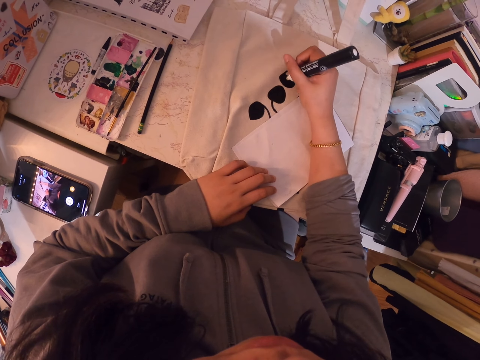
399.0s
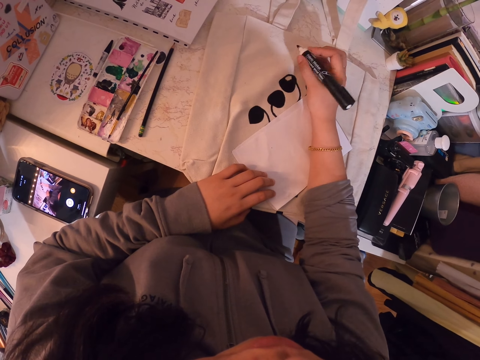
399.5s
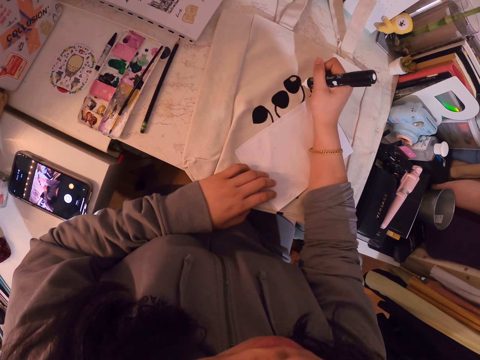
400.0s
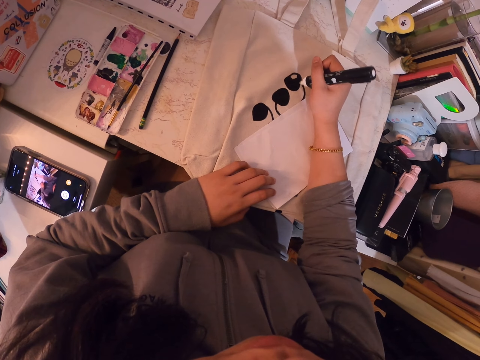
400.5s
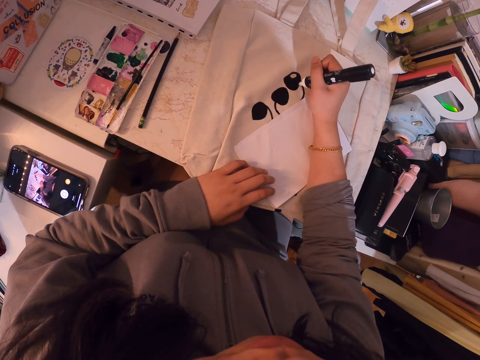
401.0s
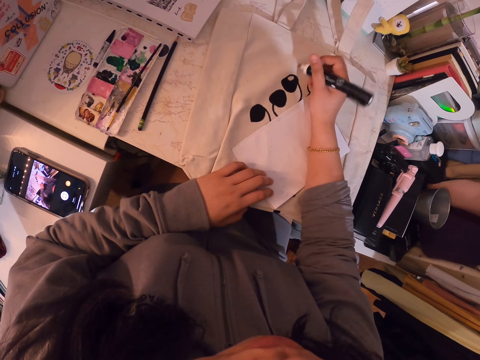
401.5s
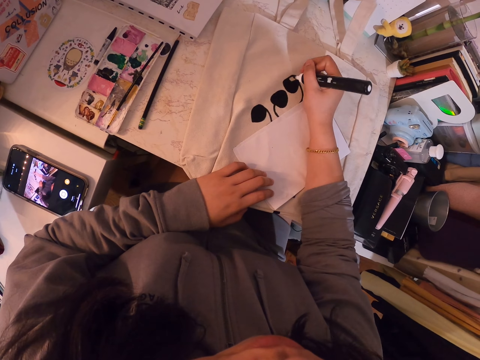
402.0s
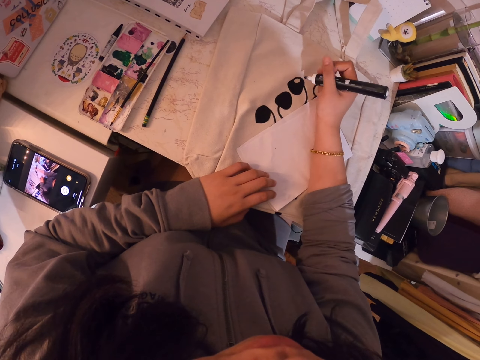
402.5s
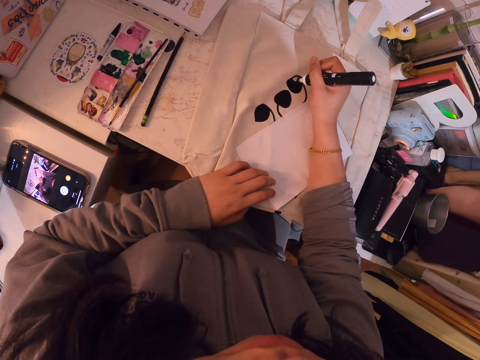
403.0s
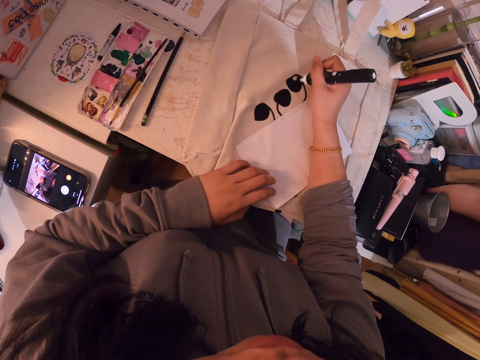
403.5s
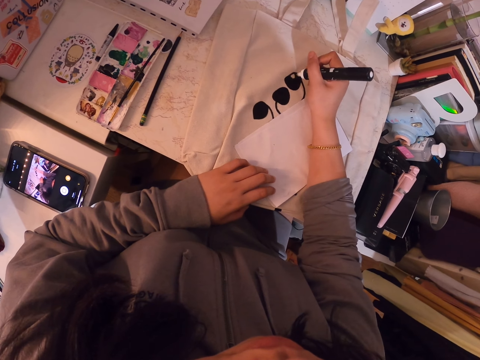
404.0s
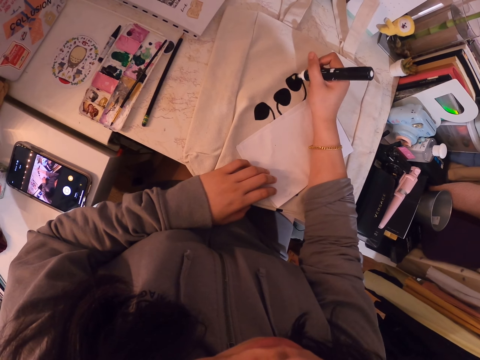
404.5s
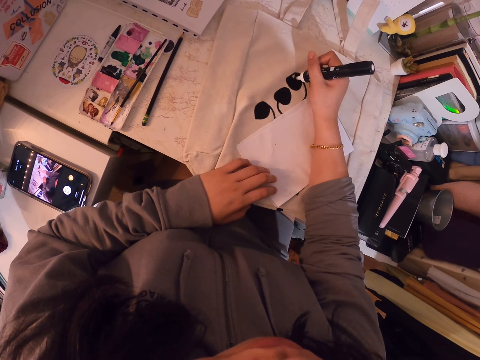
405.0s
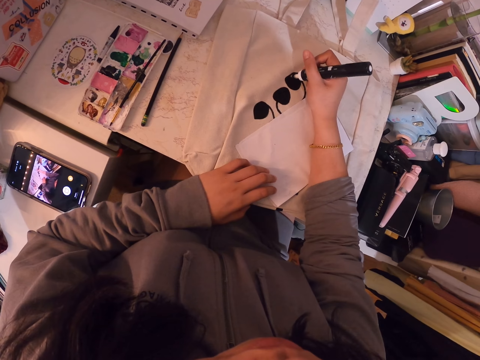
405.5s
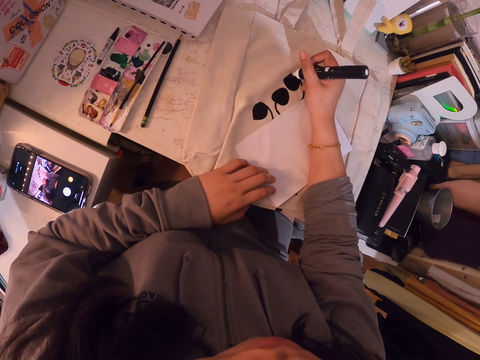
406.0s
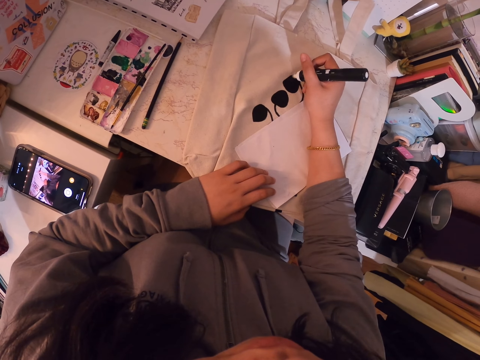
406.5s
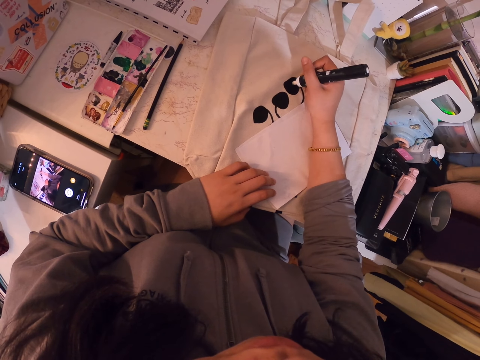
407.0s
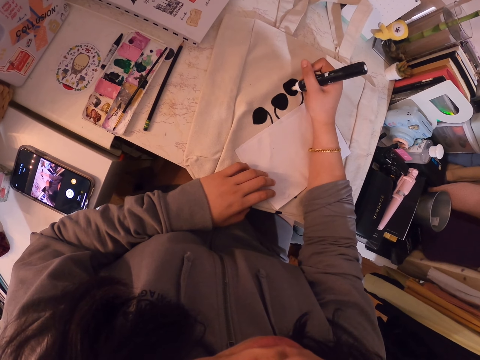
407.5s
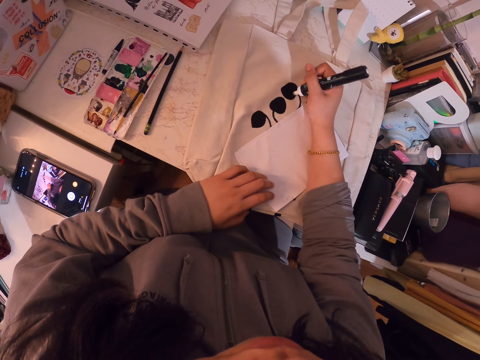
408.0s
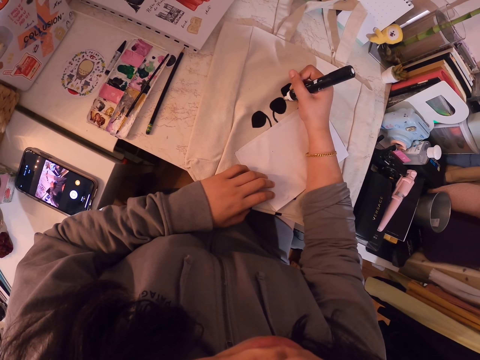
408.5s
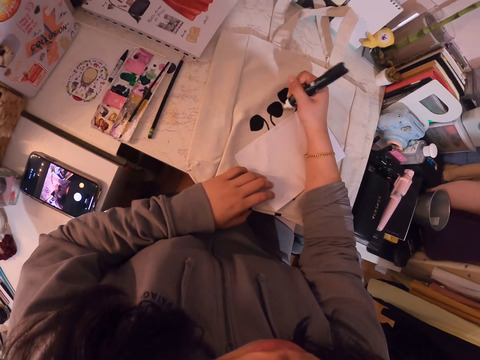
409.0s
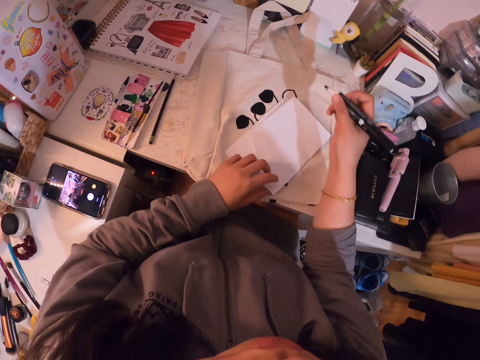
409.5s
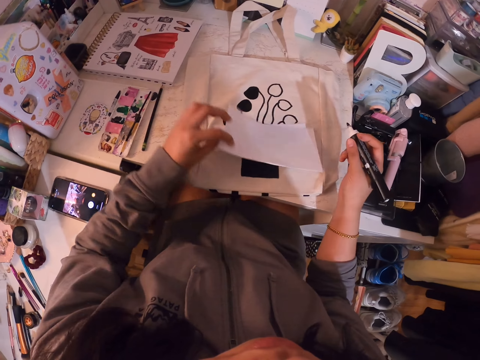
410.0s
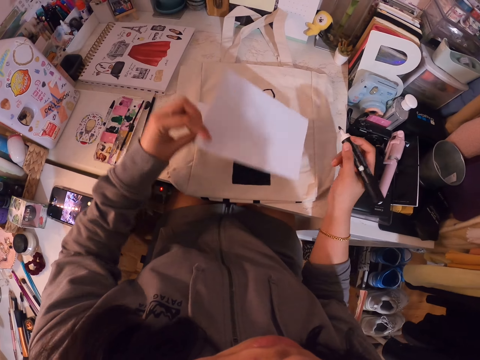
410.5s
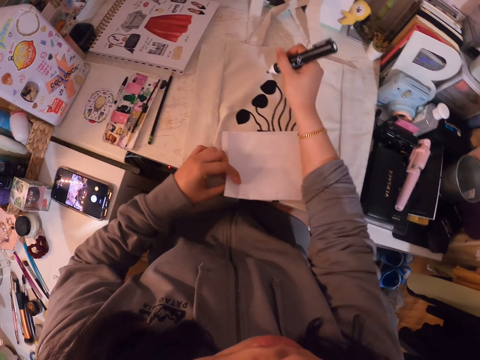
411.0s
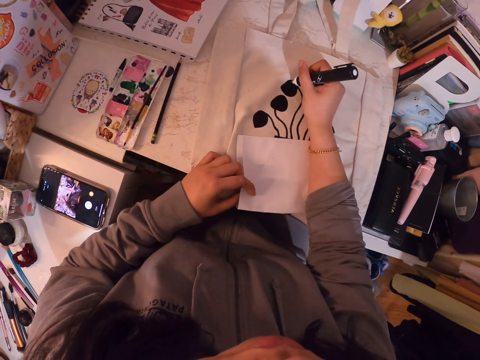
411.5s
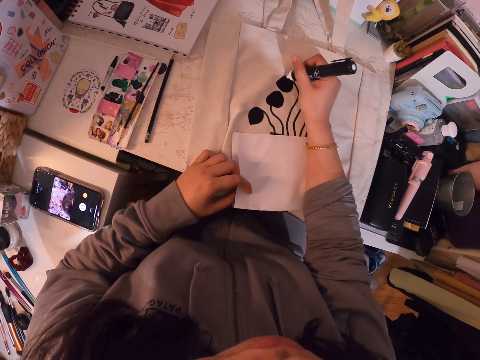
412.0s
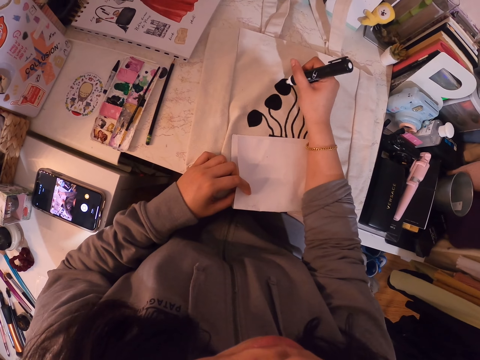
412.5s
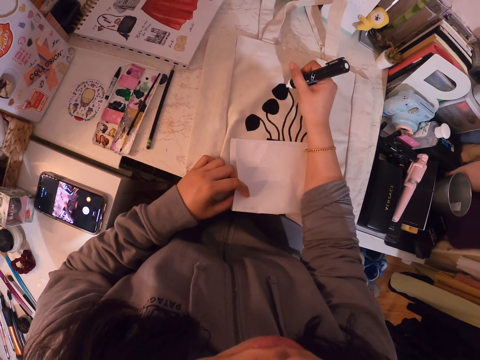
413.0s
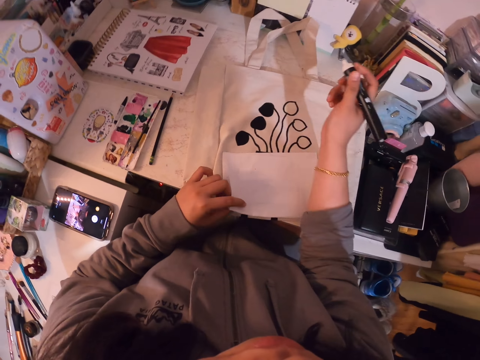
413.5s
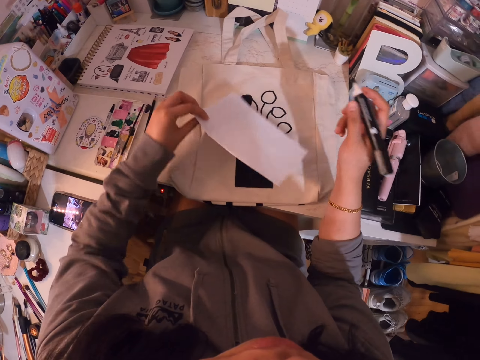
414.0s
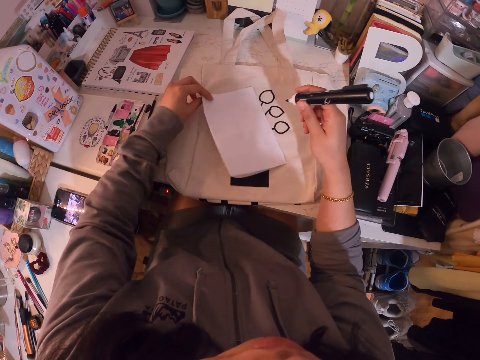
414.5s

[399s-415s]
The camera wearer lifts a paper. They rotate the paper.

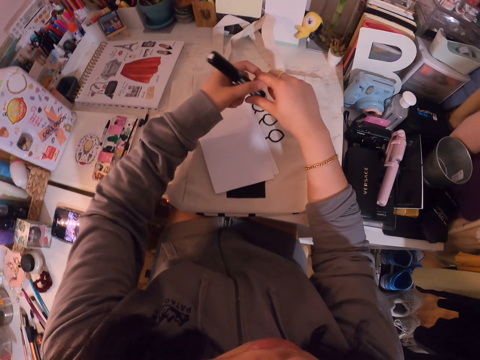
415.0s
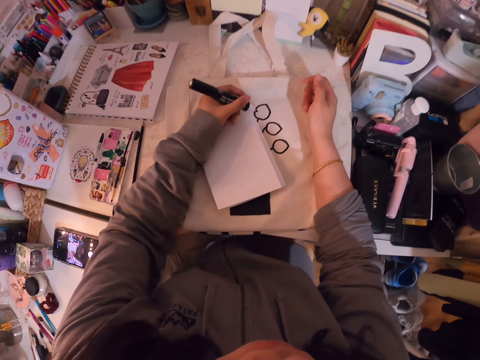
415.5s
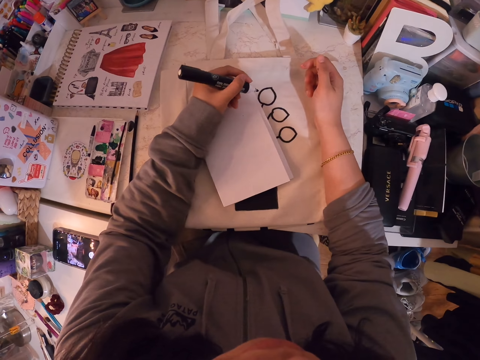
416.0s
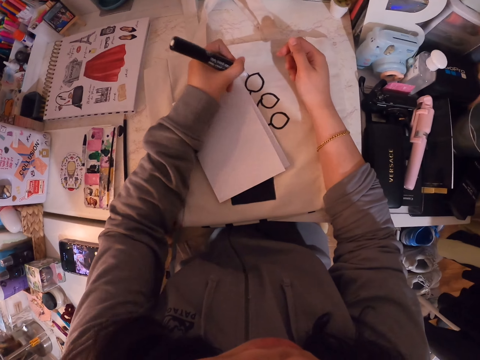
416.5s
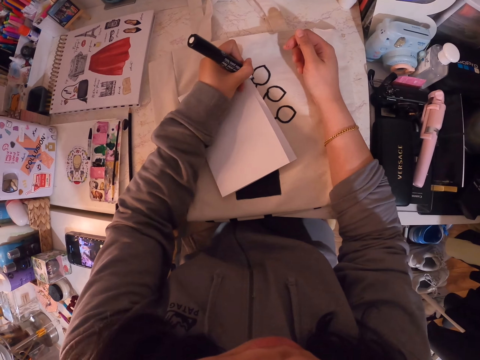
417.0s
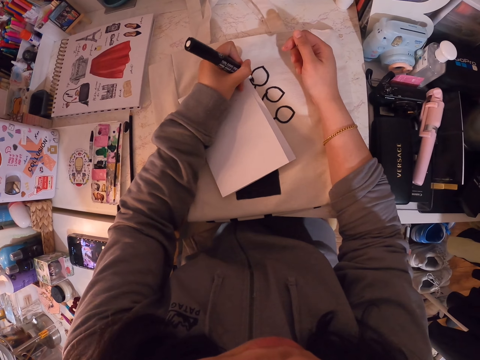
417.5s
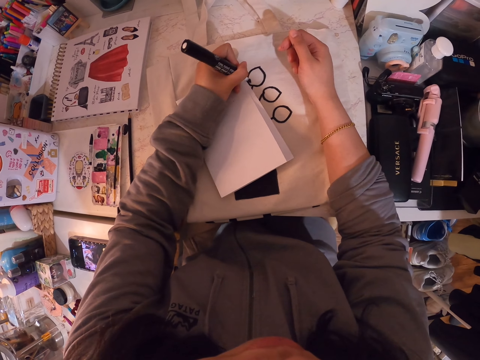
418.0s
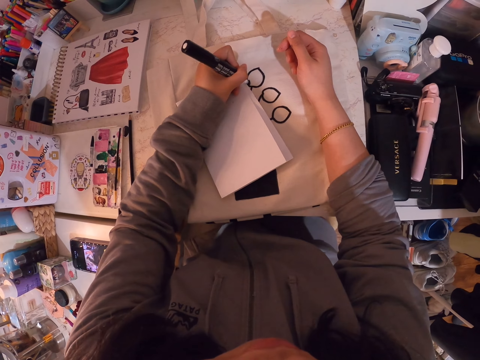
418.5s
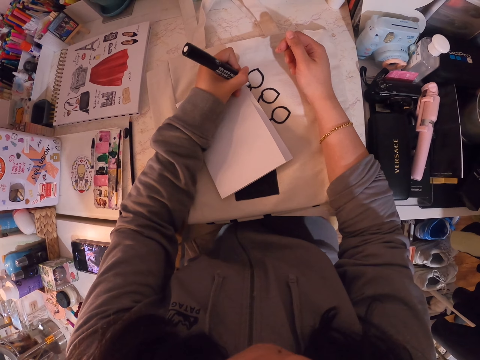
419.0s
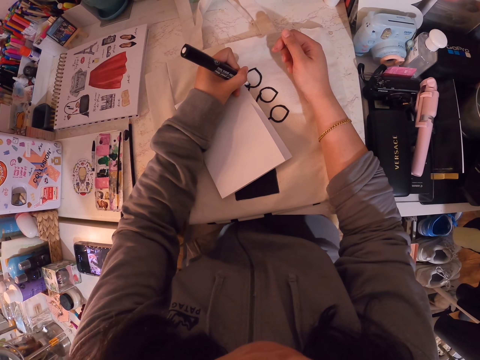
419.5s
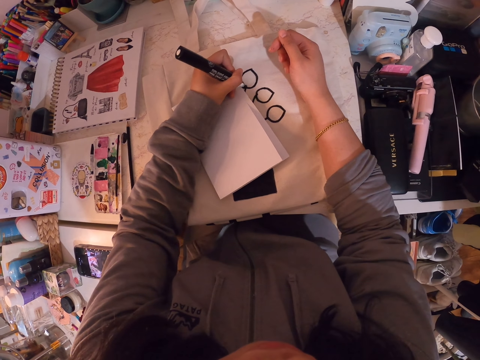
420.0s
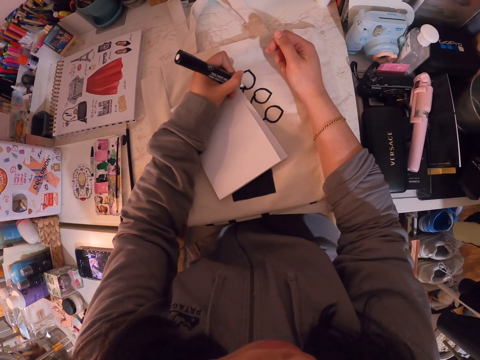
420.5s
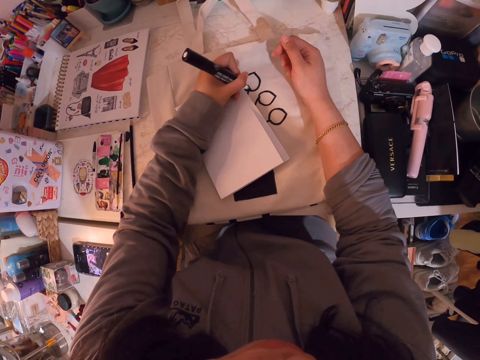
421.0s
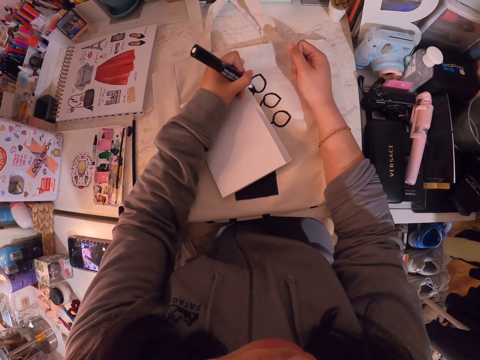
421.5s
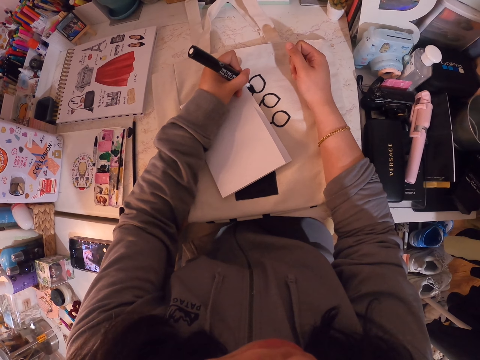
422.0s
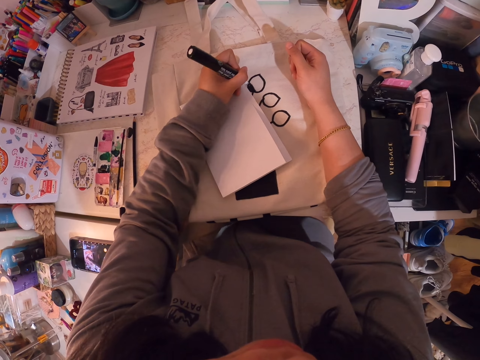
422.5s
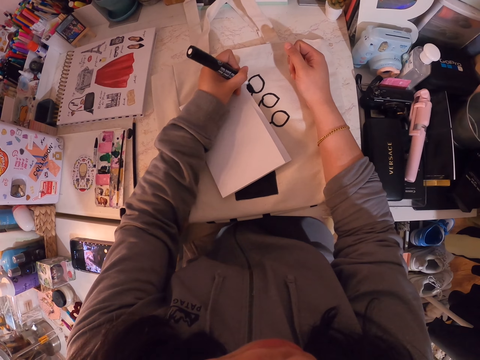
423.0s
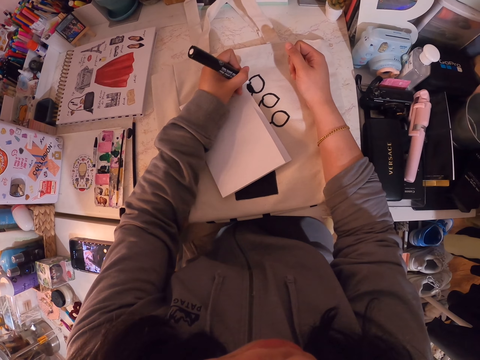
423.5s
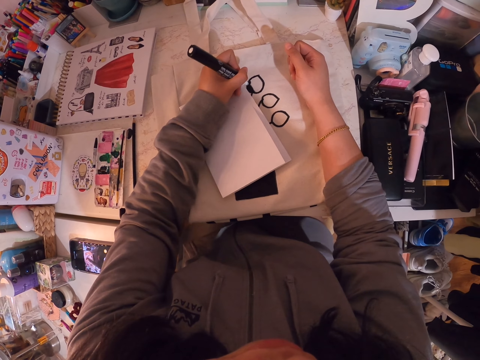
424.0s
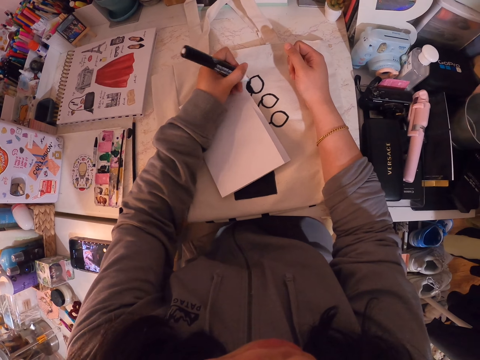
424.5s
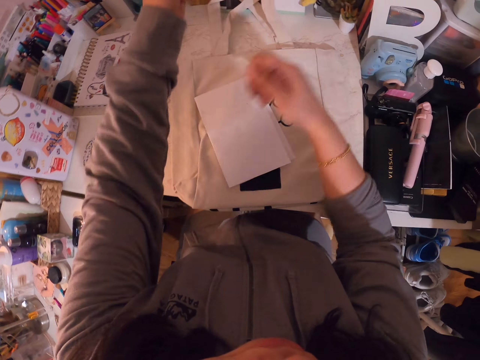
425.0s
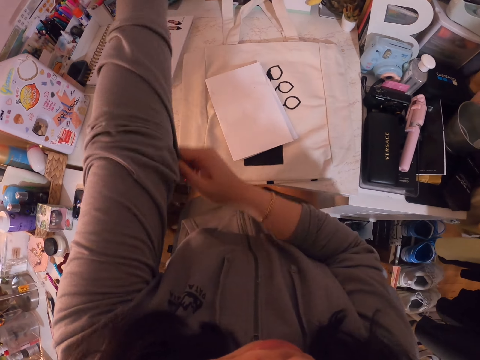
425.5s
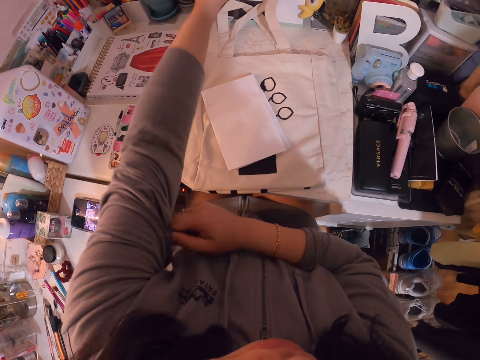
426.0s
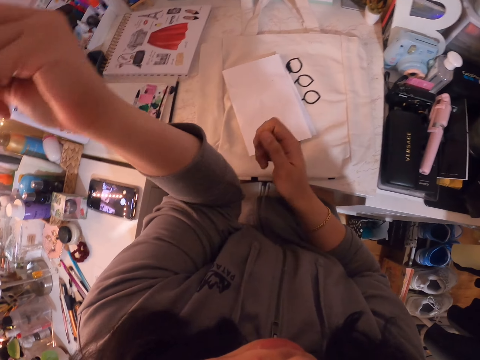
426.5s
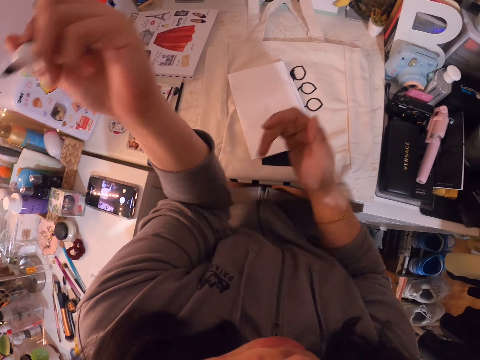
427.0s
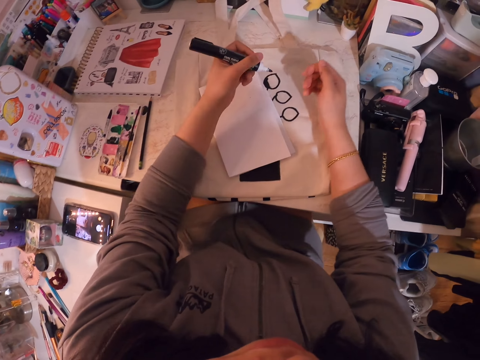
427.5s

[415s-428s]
The camera wearer pulls the shirt. They fold the jumper.
